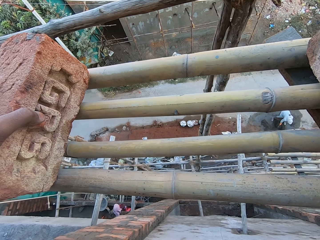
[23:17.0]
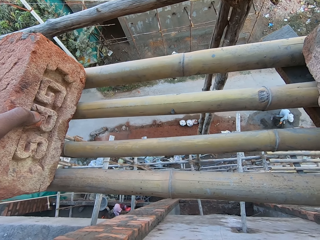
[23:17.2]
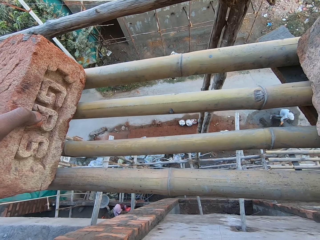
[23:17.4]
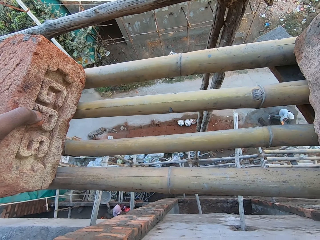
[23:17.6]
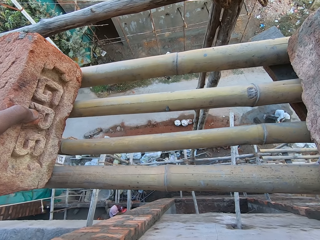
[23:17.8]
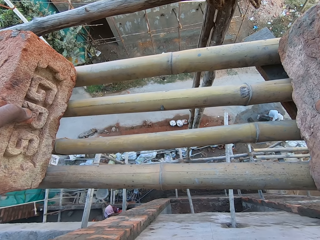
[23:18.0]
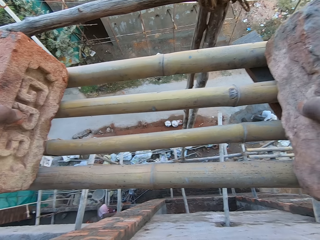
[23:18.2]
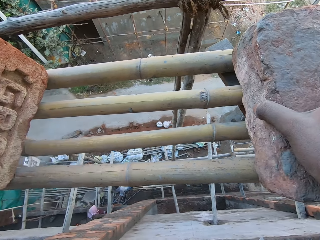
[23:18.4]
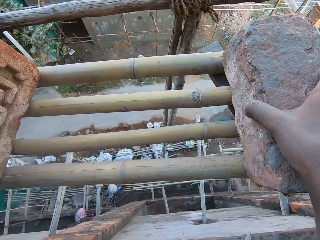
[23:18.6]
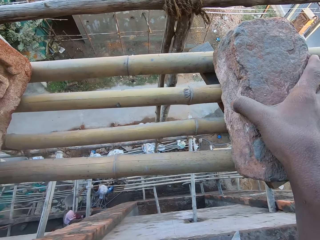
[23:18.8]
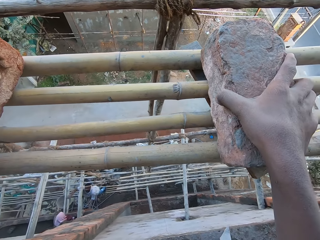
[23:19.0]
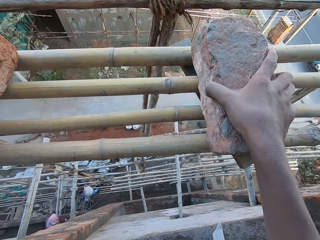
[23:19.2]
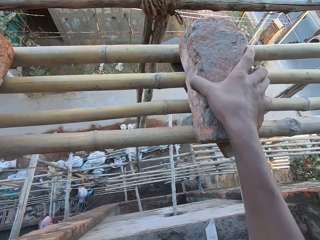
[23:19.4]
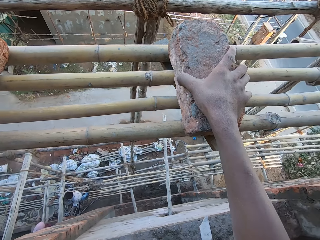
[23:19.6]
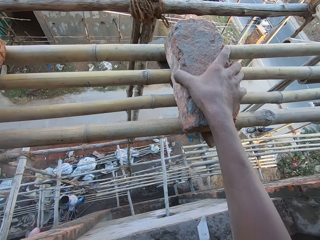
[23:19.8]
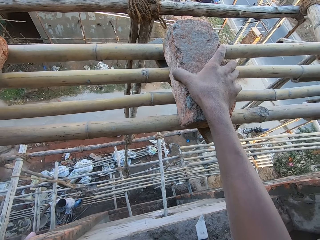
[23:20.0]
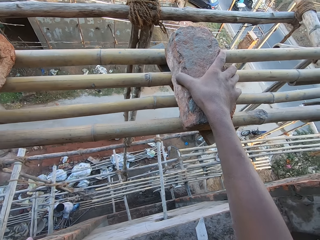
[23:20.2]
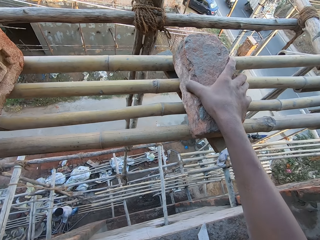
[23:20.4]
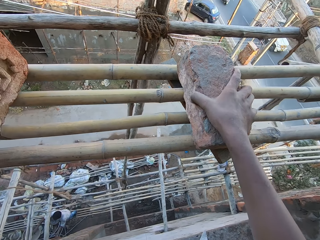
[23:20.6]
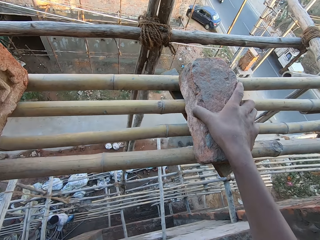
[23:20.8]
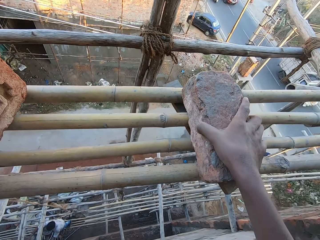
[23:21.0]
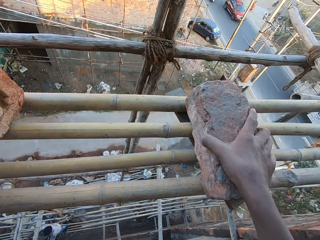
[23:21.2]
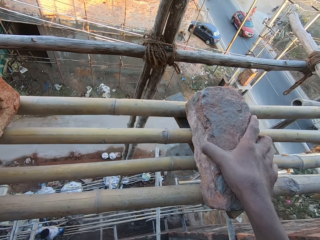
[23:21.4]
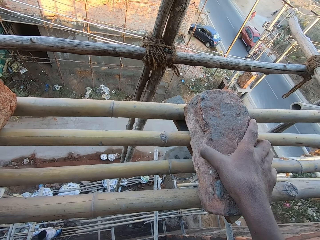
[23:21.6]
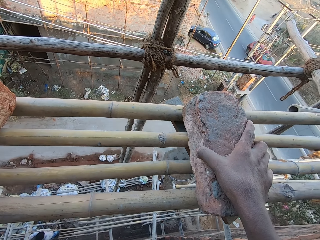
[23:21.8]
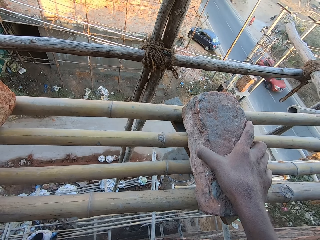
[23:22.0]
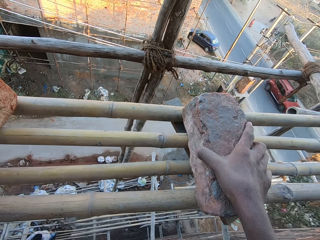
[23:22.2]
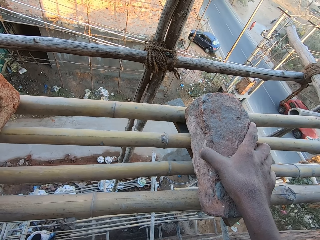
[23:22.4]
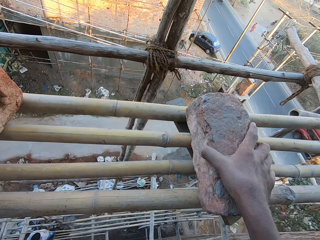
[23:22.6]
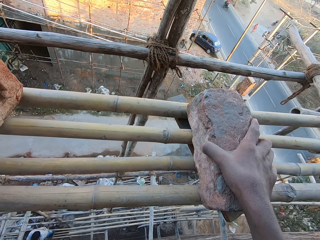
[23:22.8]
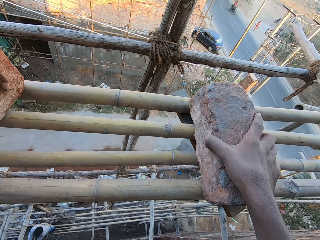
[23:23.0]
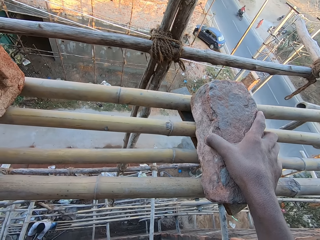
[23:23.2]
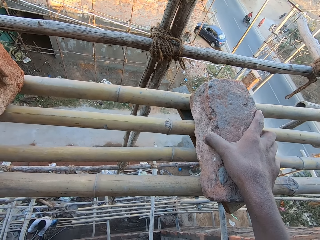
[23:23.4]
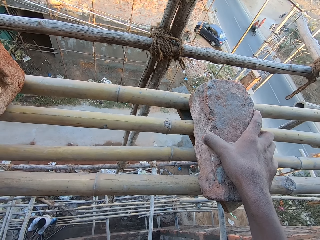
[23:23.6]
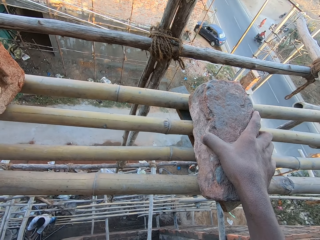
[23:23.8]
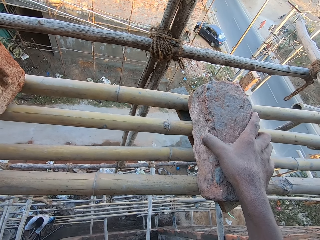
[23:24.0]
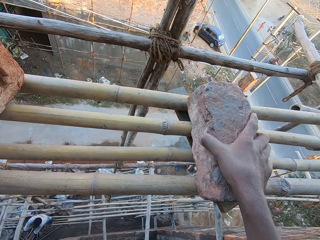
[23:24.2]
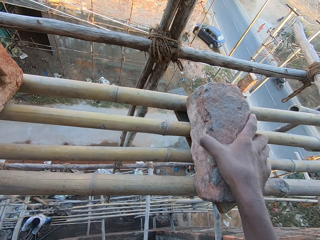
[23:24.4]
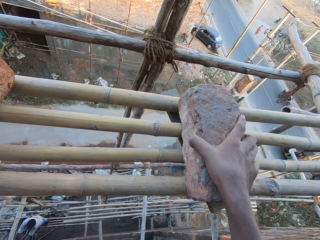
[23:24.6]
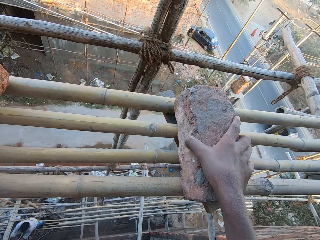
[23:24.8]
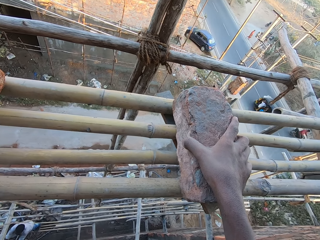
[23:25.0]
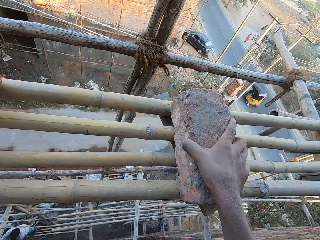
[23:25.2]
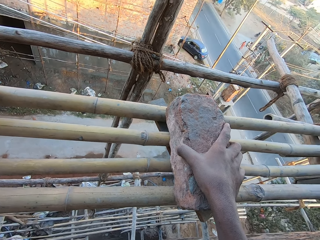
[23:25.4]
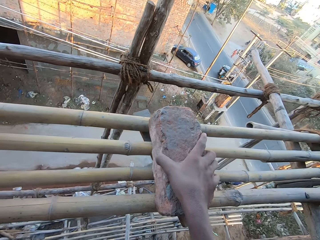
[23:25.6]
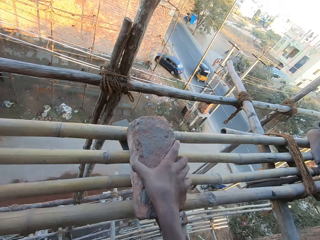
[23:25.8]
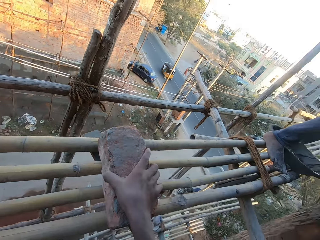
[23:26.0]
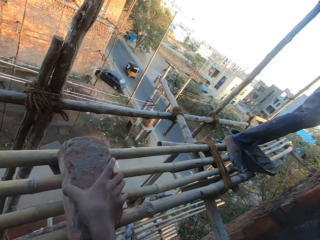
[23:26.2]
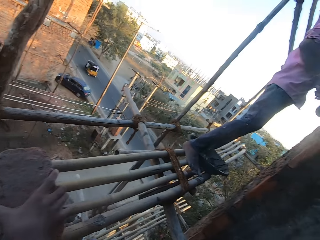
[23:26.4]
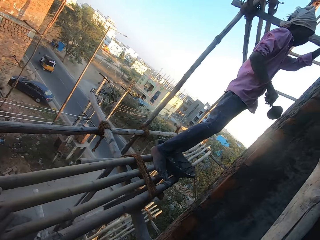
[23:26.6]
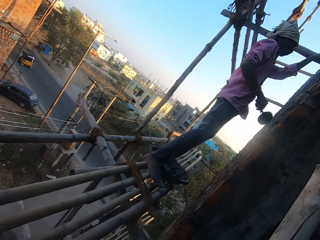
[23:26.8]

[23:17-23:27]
A woman passes a head pan from a plank to a man with her left hand. The camera wearer looks at the road. Another woman picks up a head pan from the ground with both hands.

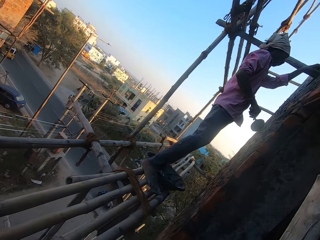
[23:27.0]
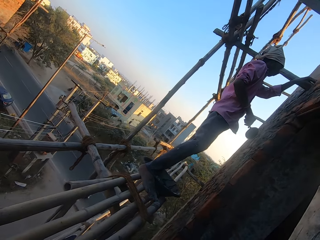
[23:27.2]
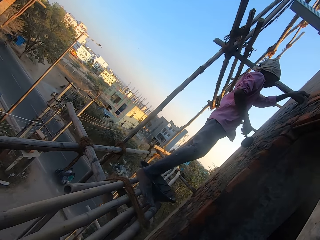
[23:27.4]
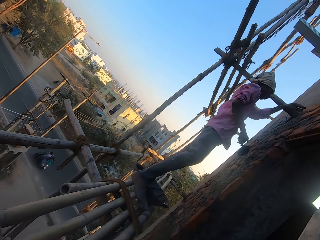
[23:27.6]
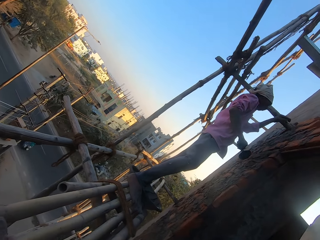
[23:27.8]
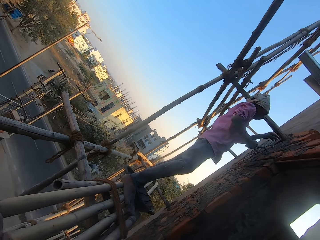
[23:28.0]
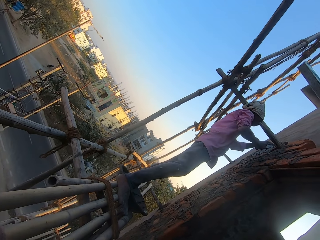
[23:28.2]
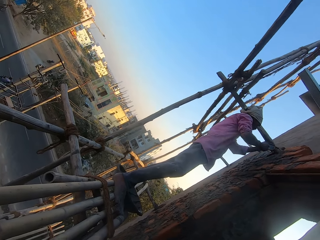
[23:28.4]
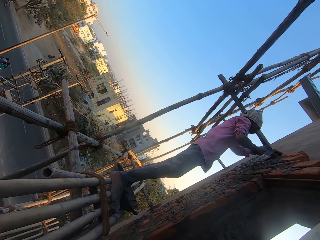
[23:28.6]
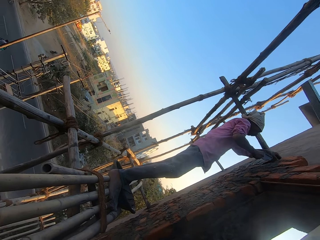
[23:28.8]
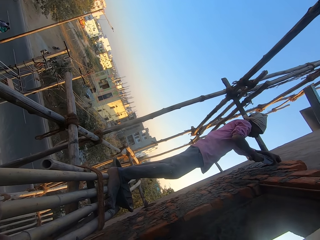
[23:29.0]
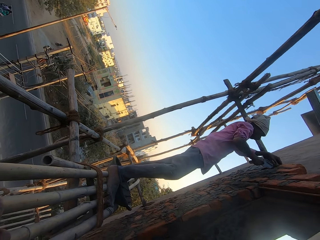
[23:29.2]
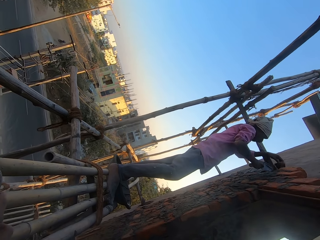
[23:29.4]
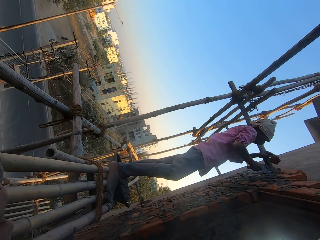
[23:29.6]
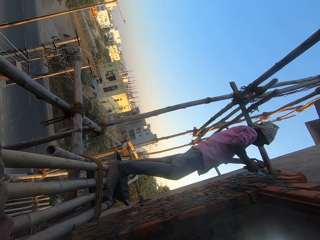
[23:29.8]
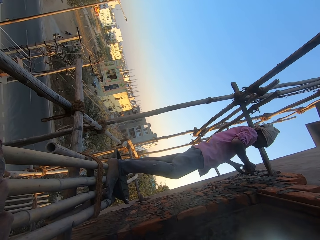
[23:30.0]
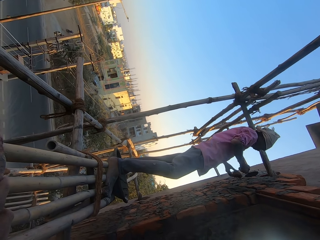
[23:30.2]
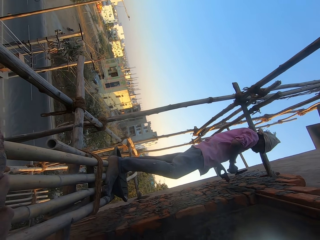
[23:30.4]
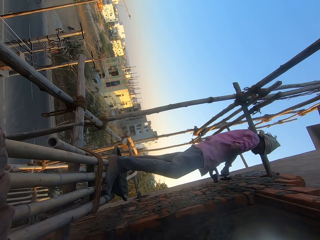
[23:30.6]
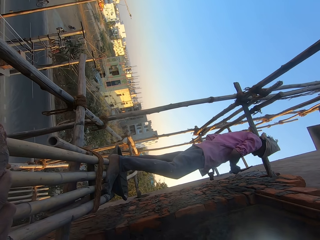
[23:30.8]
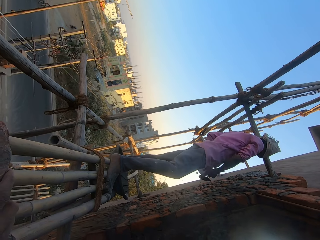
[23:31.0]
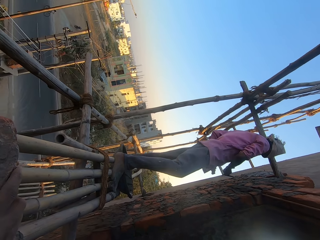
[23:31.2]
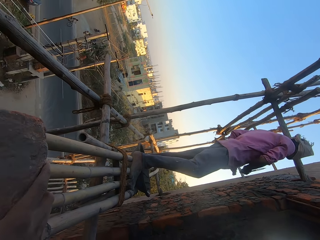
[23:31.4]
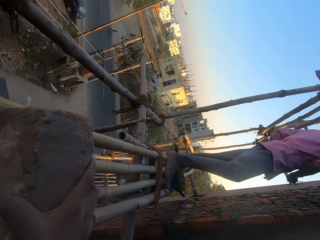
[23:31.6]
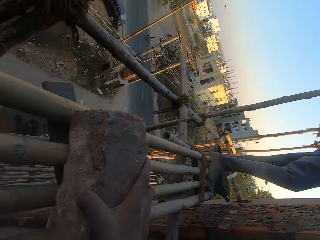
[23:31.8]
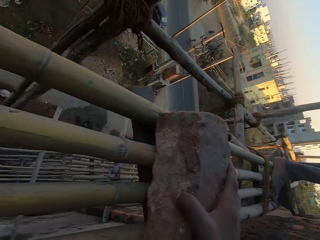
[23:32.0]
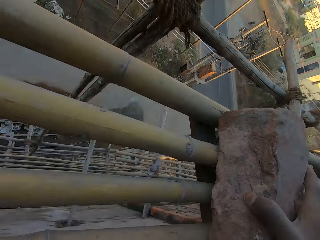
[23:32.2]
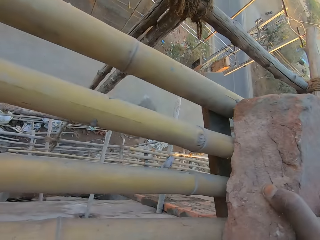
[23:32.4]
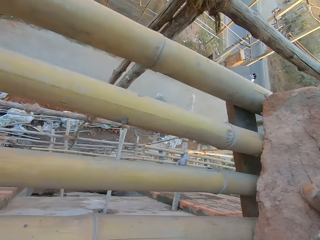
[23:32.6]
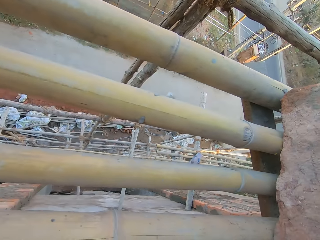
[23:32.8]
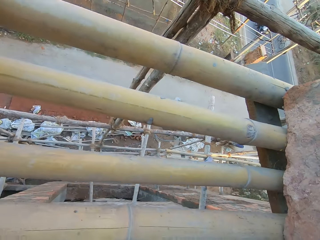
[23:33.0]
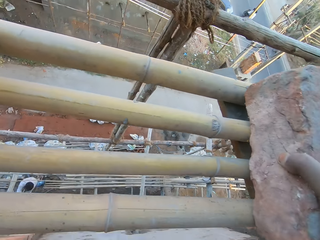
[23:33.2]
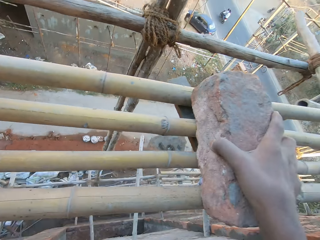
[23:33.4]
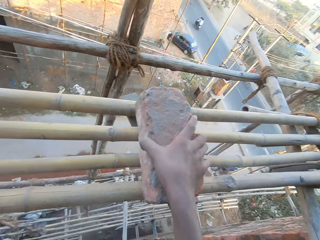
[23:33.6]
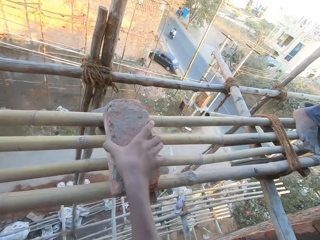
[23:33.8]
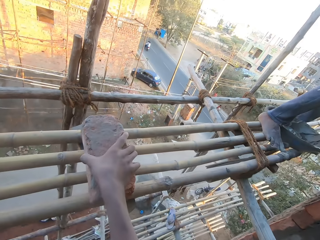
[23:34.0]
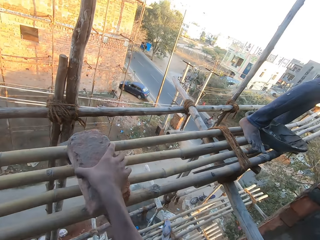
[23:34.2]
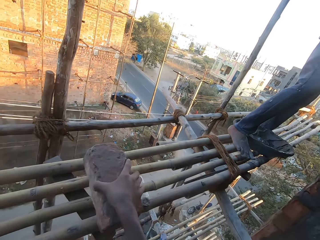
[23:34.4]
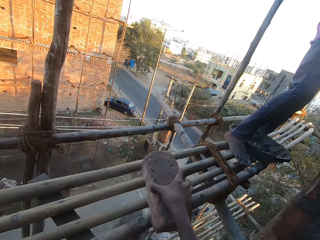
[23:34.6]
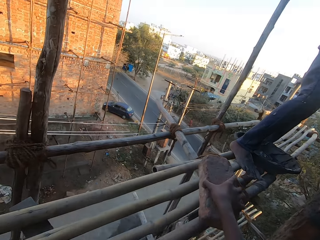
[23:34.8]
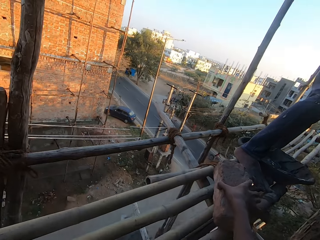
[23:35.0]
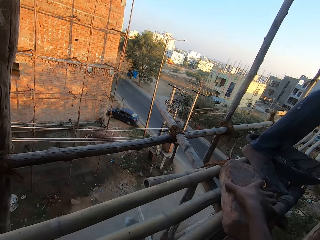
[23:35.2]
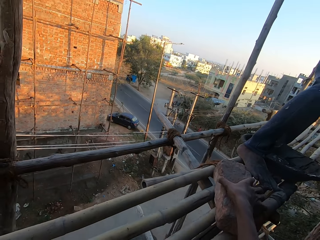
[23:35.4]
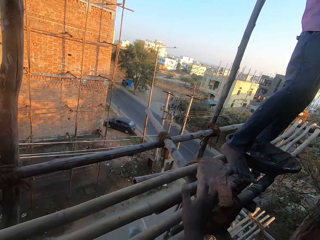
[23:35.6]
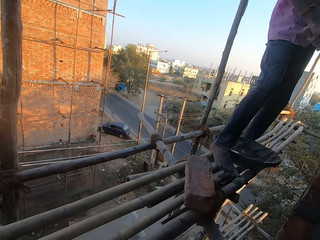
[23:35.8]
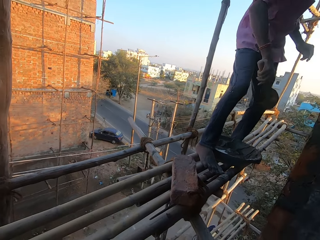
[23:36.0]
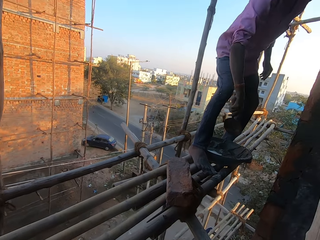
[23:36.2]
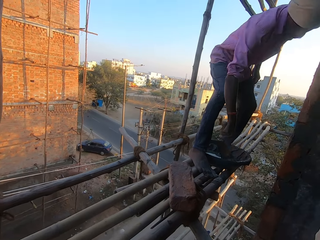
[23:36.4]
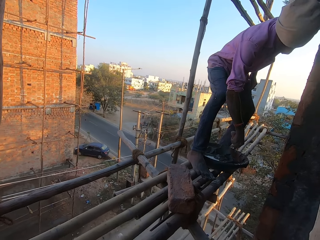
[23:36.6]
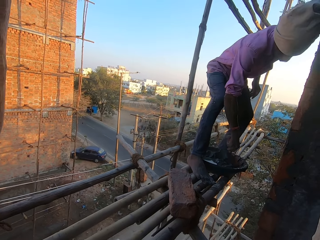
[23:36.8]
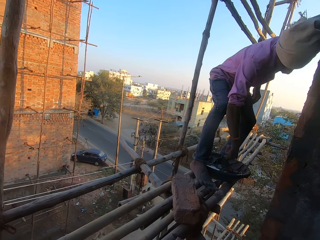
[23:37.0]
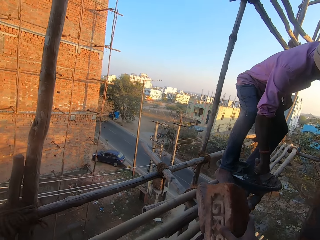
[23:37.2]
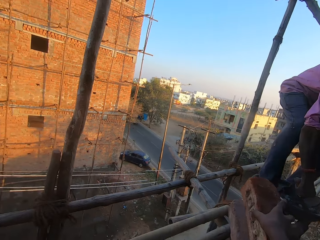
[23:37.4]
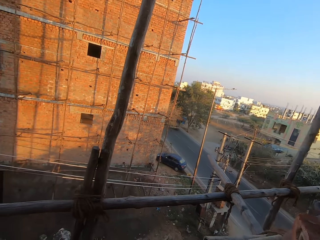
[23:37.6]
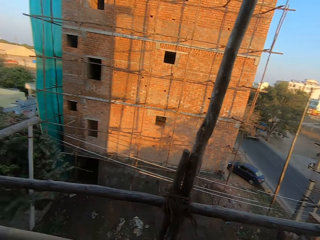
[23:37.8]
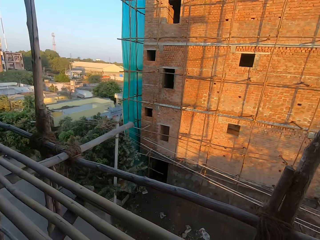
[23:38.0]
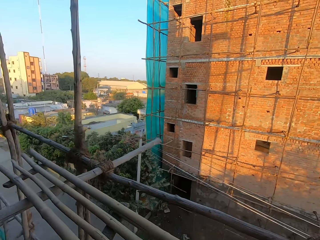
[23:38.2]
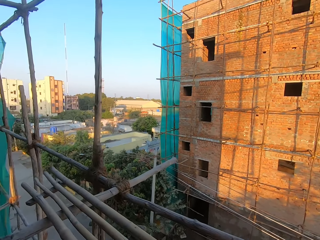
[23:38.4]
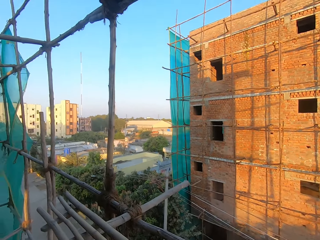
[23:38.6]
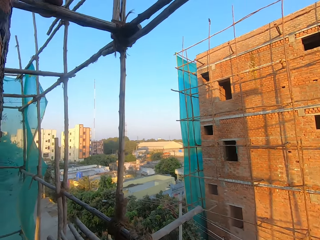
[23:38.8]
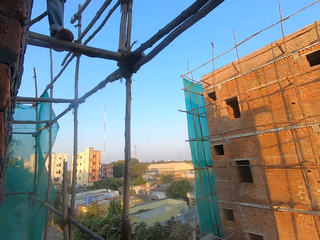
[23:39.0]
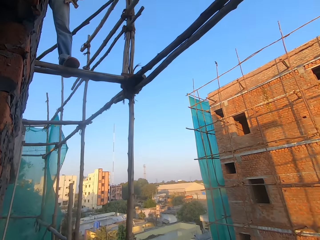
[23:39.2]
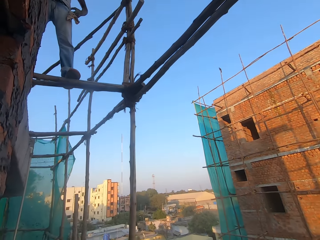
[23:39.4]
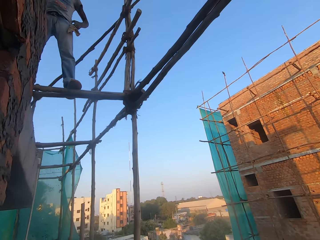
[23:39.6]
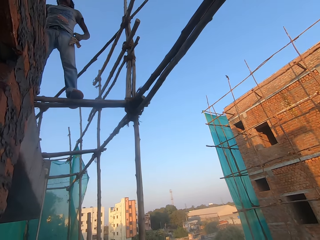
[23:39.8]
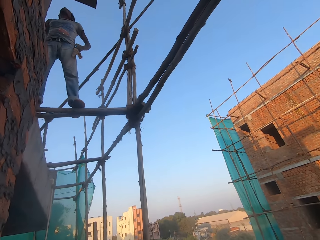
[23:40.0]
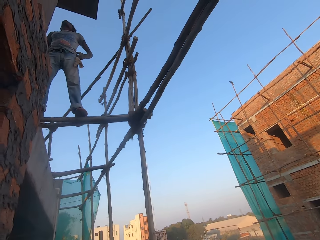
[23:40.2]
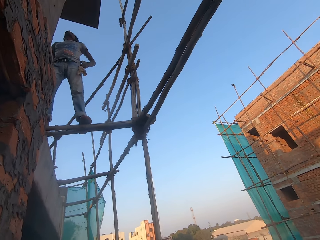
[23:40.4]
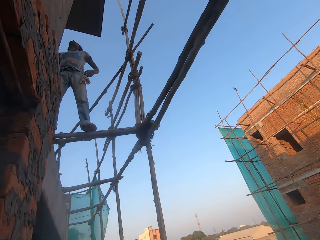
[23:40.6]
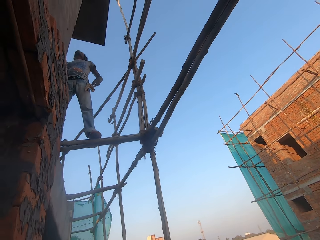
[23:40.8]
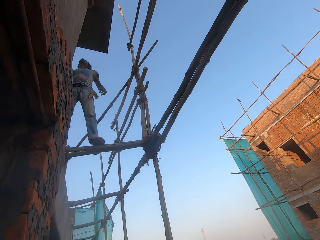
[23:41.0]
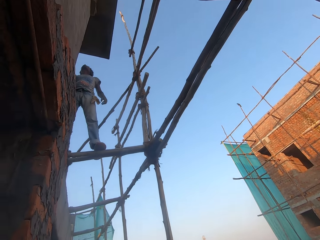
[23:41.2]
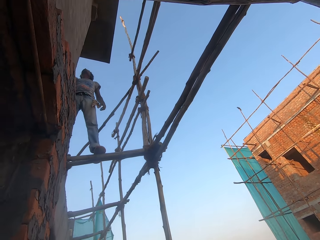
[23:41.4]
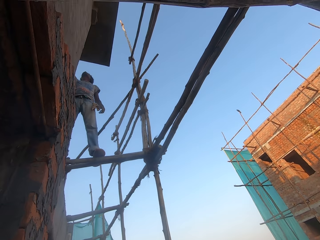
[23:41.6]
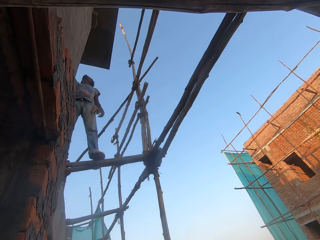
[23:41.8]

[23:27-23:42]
The man adjusts a brick in a wall with his left hand. The man removes the brick from the wall with his left hand. The man plasters the wall. The man hits the brick in his left hand with the brick trowel in his right hand. The man cuts the brick. The camera wearer looks at the road. He moves the brick on the bamboo framework with his right hand. The man scoops mortar from a head pan on the bamboo framework with the brick trowel in his right hand. The camera wearer places the brick on the bamboo framework with his right hand. He moves around the construction site. Another man adjusts his trousers with both hands.
